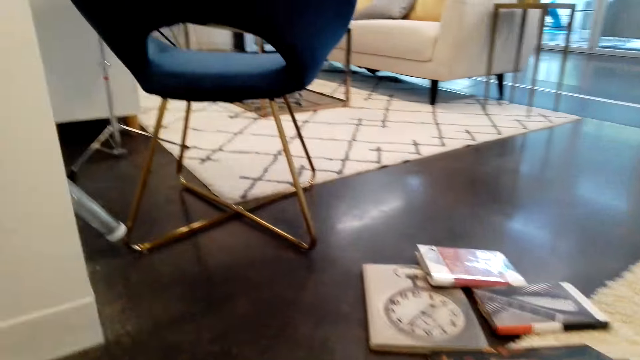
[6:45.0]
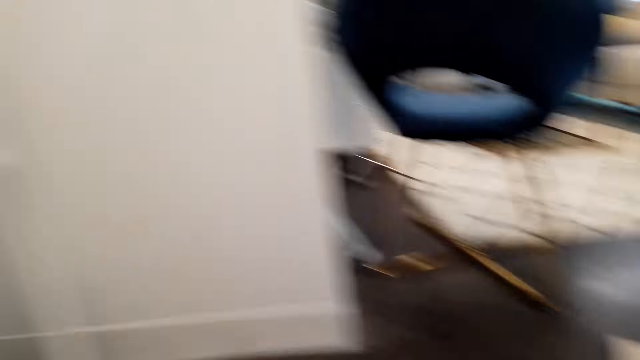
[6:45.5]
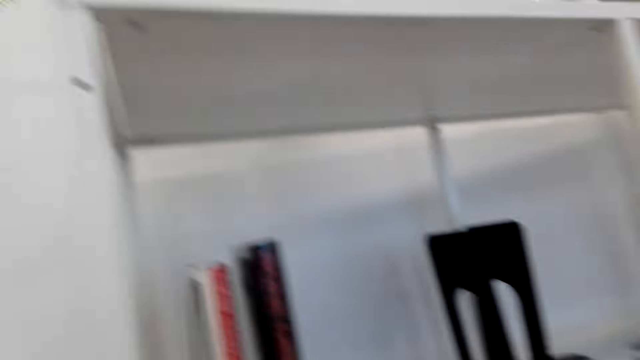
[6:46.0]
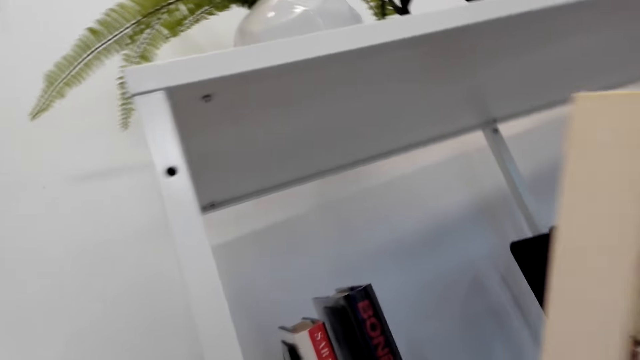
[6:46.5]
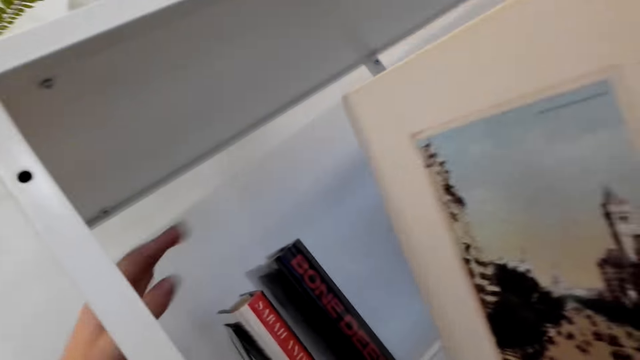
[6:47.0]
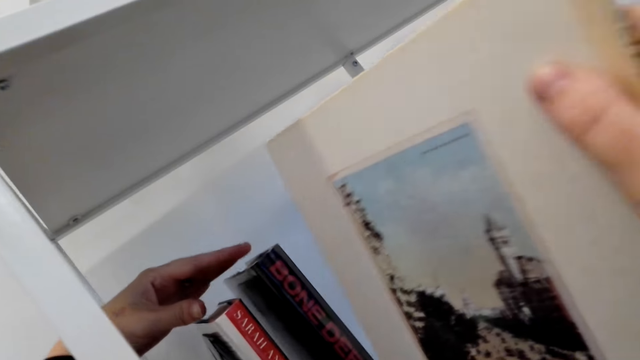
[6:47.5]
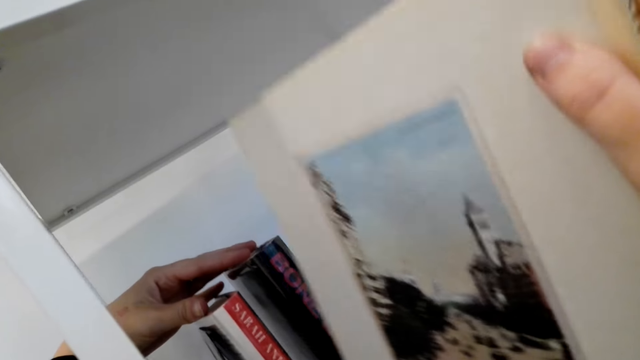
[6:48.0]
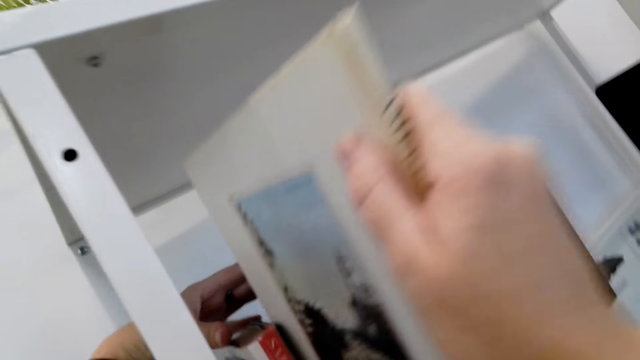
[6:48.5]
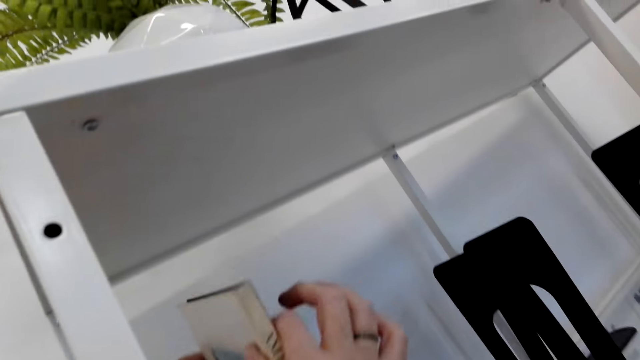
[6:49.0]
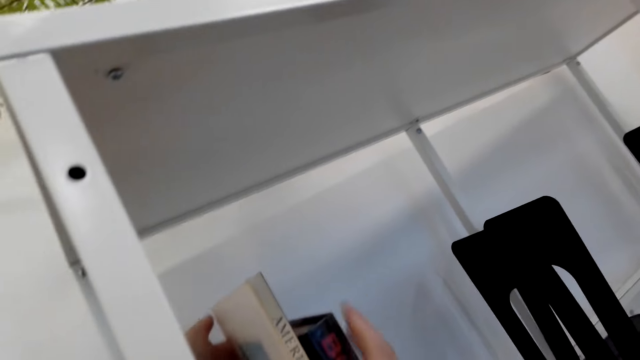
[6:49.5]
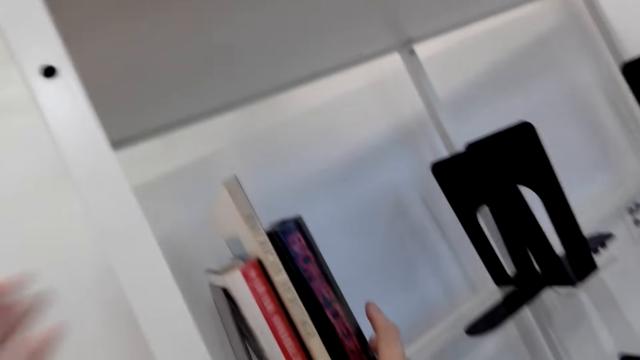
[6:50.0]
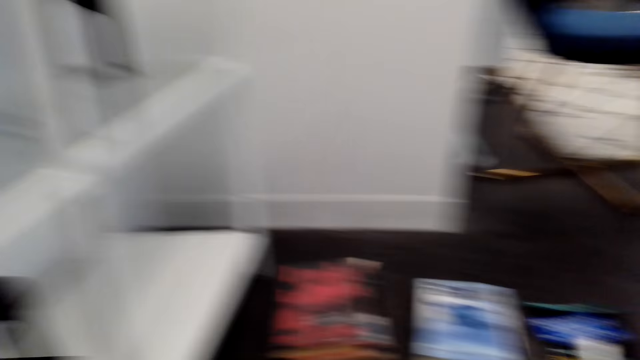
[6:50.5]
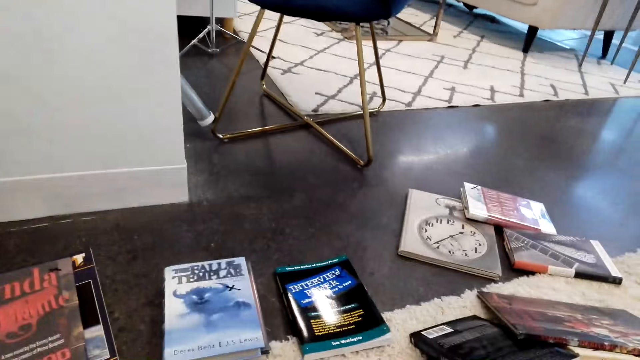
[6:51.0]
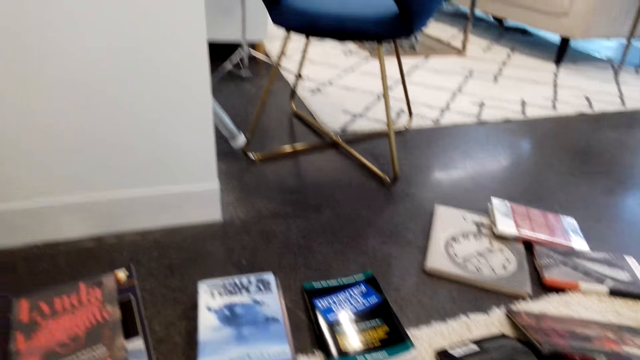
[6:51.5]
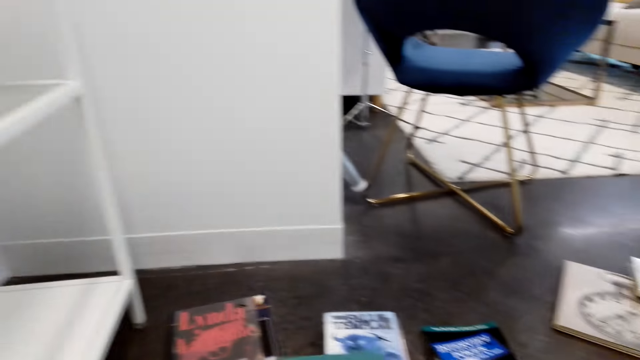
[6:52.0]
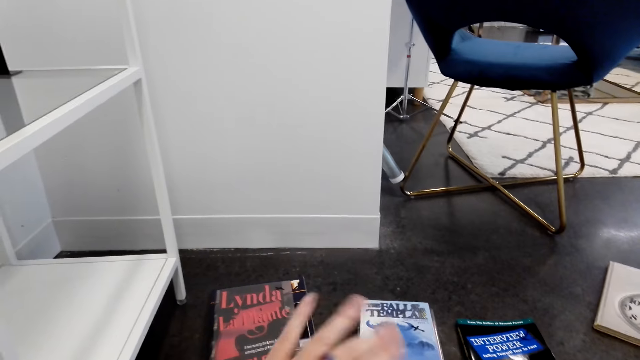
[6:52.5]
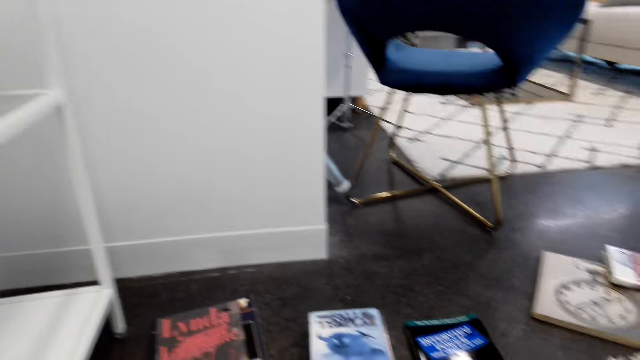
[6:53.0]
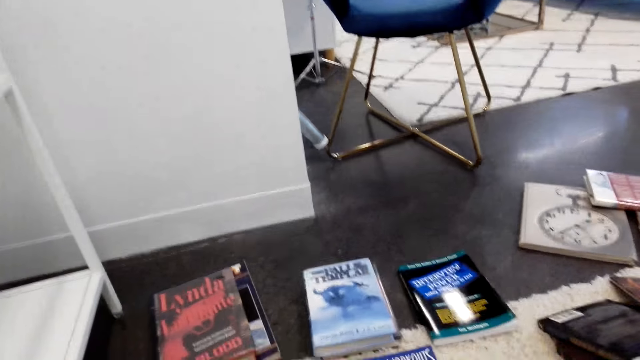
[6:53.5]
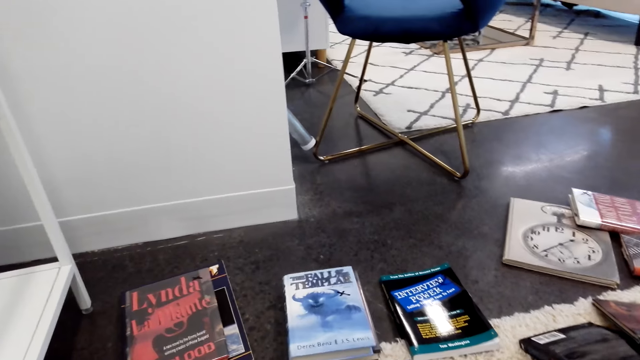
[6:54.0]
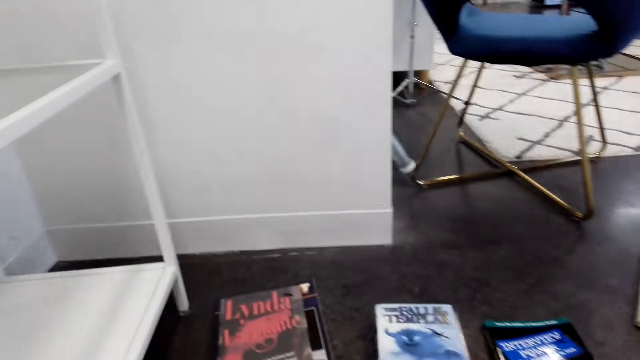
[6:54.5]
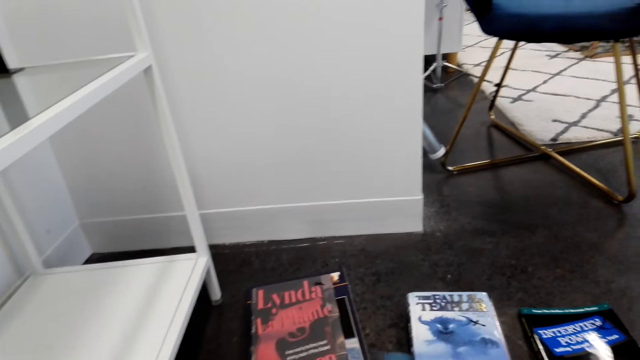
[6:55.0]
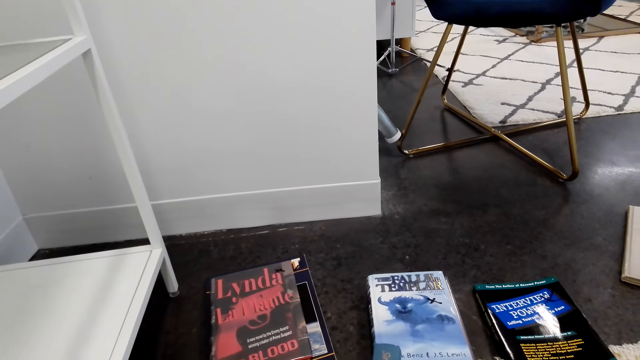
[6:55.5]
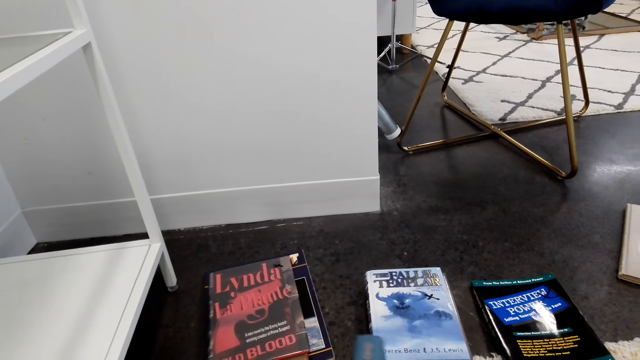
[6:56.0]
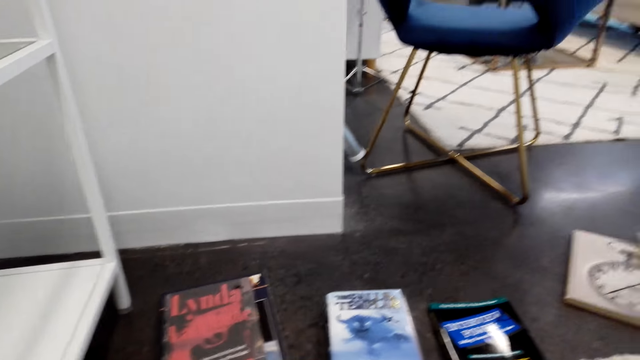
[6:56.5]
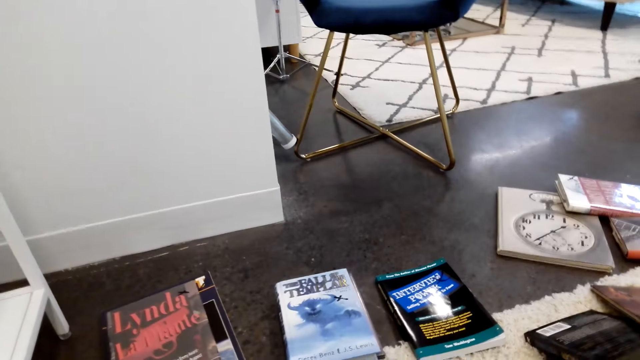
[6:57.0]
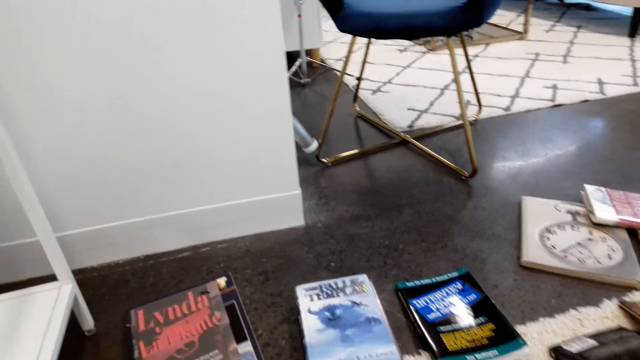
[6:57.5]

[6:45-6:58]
The camera wearer arranges the book on the shelf. They put the book on the shelf. They pick up a book on the floor and look at the book.

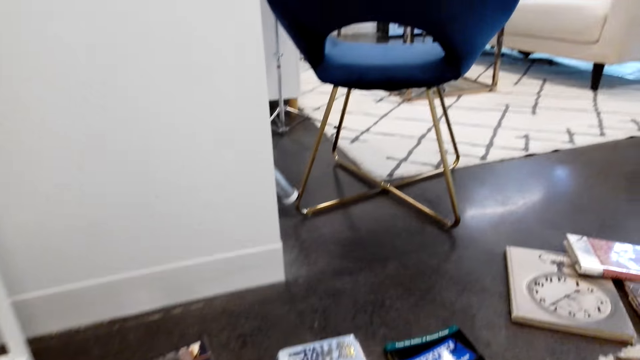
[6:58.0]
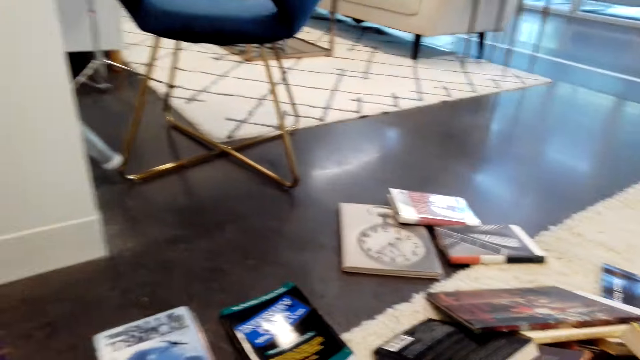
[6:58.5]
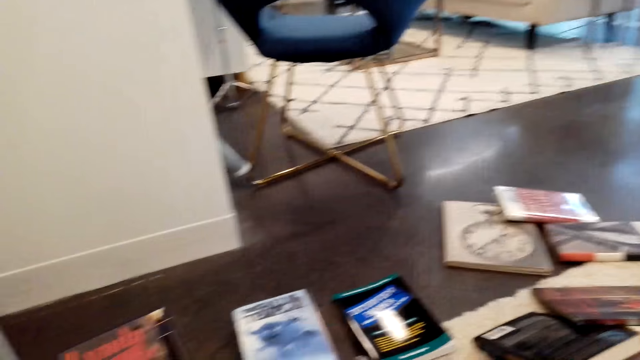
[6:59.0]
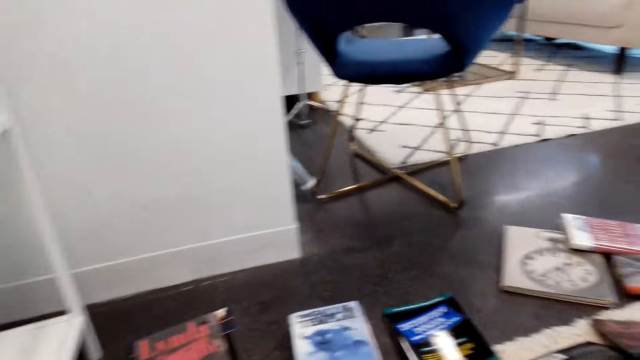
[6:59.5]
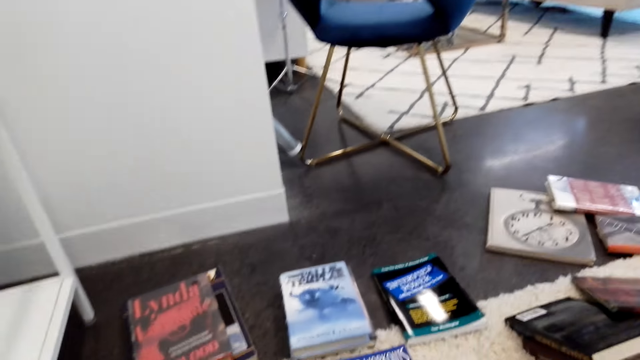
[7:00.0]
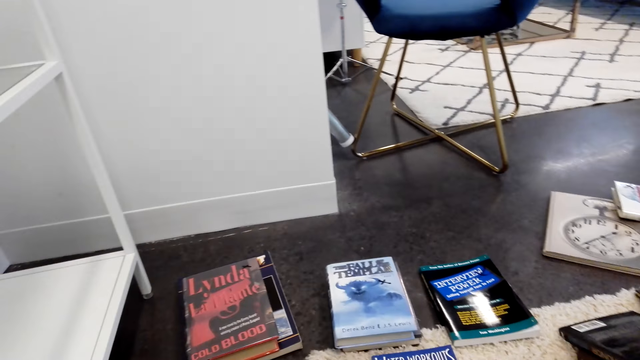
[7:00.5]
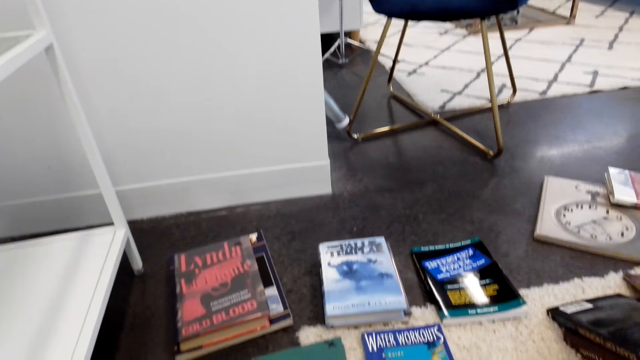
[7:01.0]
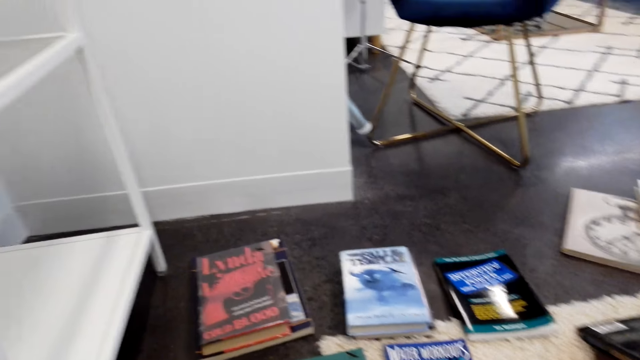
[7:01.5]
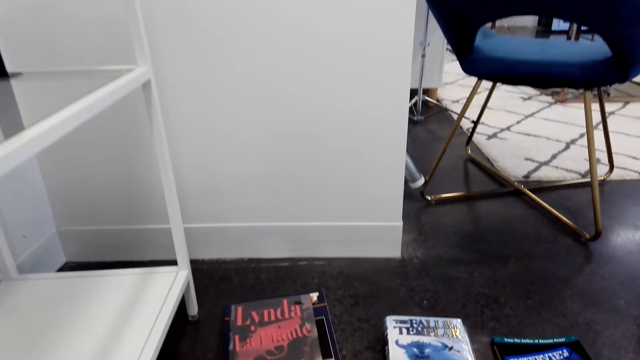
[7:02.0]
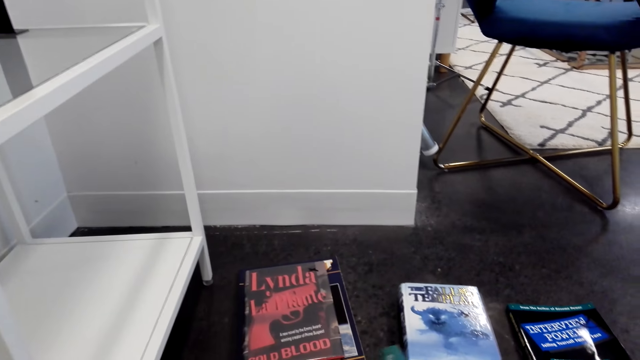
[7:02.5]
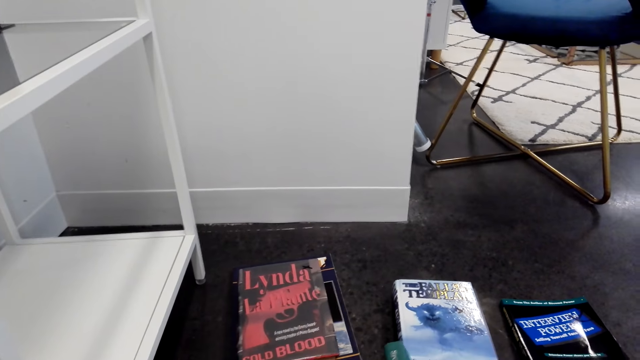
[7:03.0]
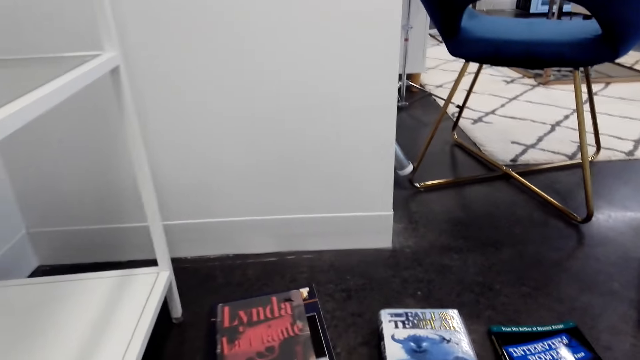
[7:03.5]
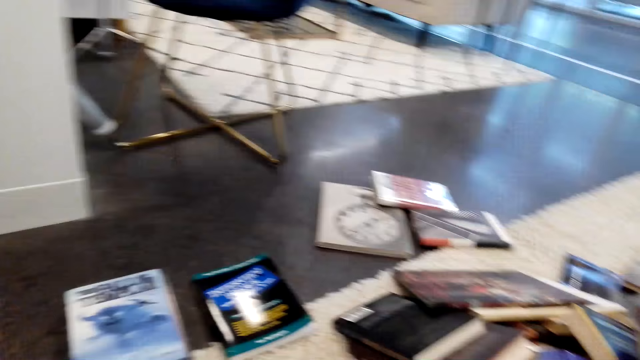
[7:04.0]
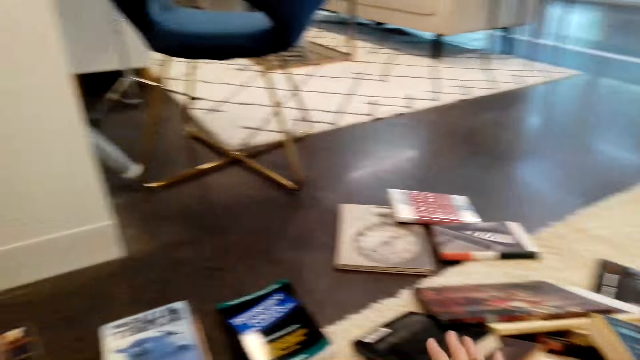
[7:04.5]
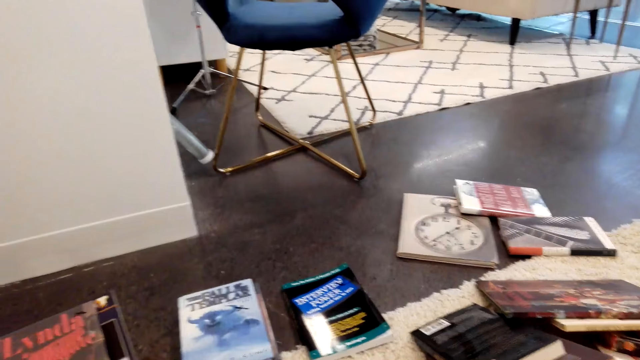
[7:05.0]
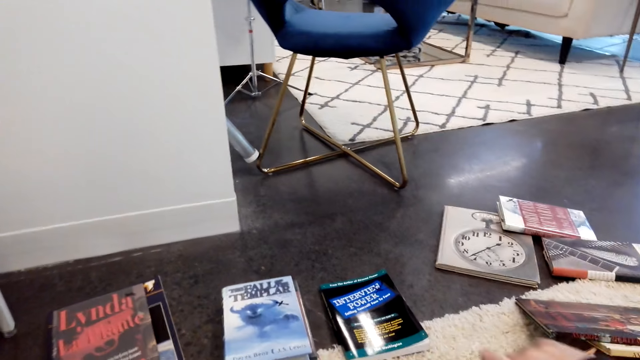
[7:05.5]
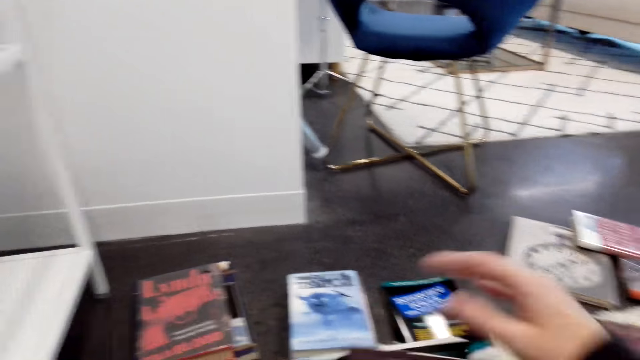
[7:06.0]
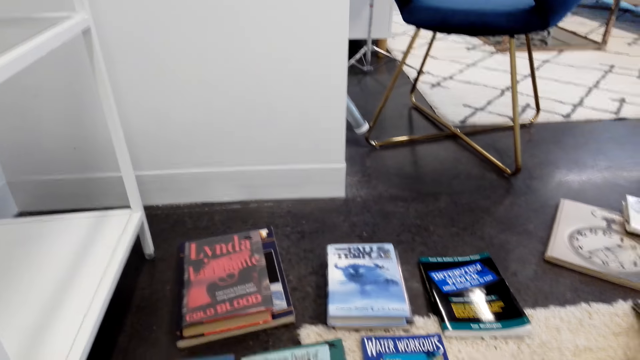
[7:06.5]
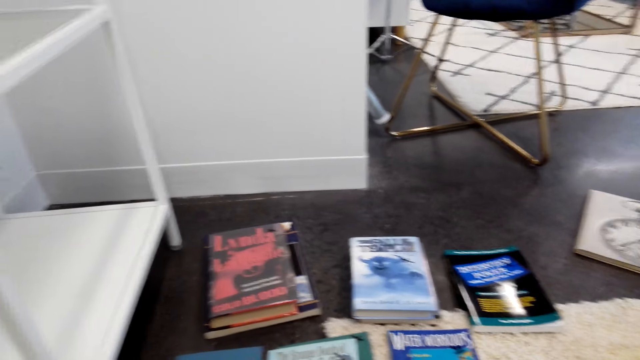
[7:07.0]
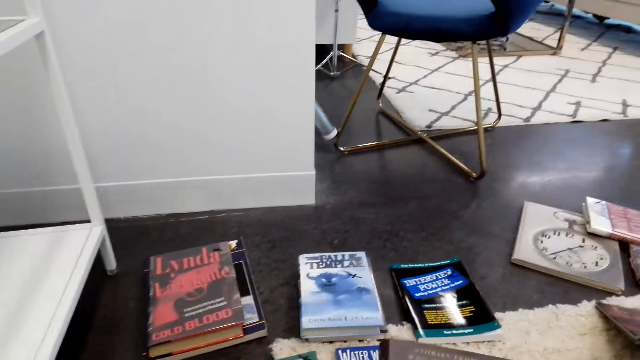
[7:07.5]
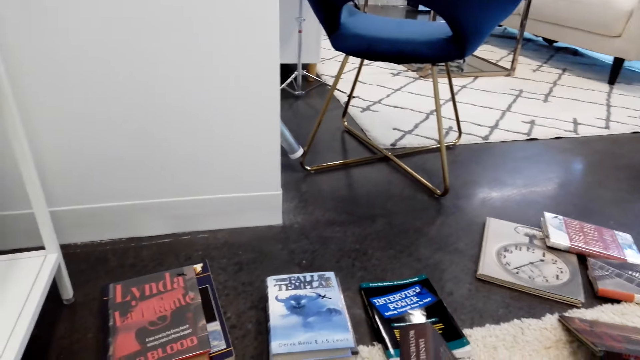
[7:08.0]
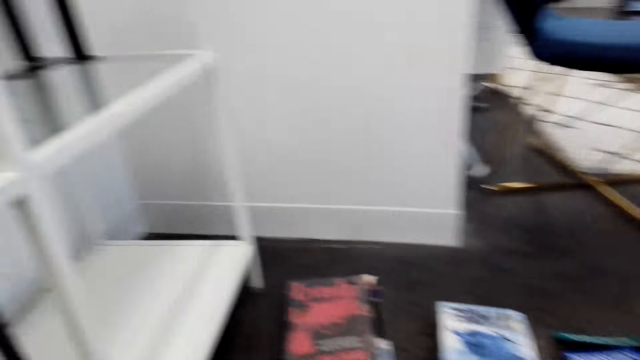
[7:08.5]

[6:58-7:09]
The camera wearer assorts the books on the floor. They pick a book from the floor. They look at the book.
